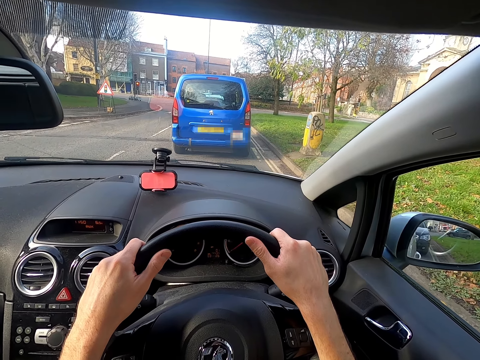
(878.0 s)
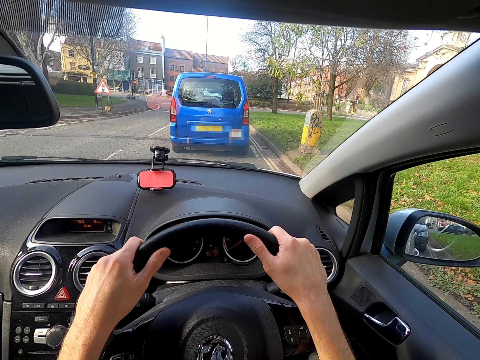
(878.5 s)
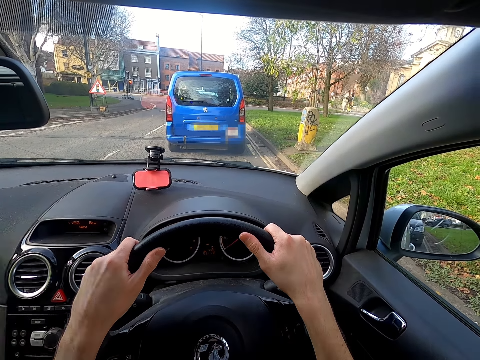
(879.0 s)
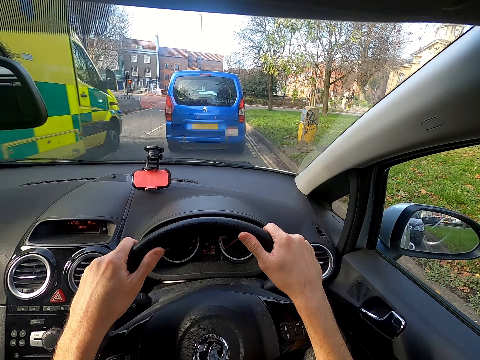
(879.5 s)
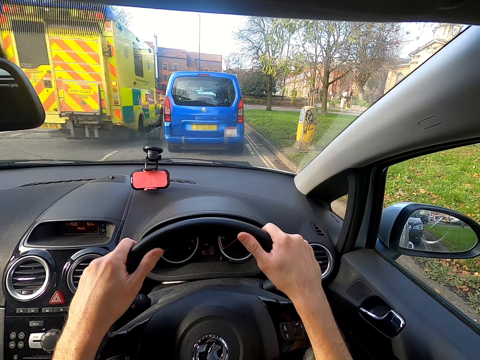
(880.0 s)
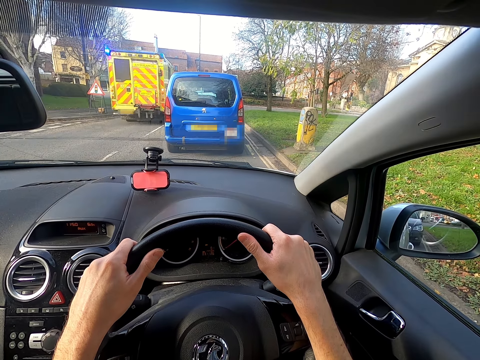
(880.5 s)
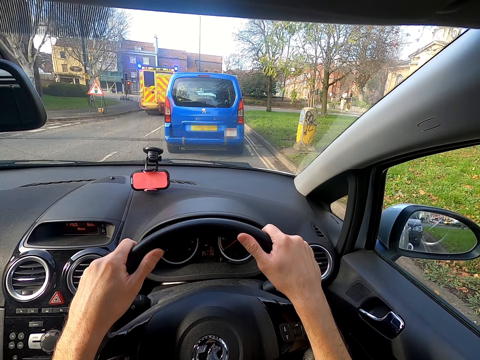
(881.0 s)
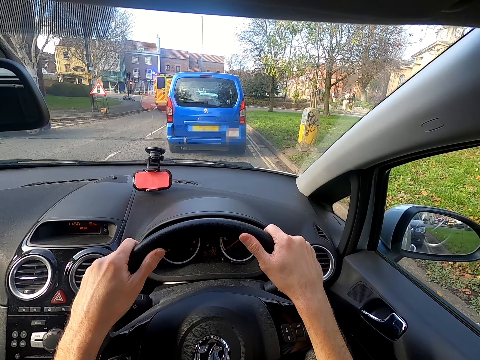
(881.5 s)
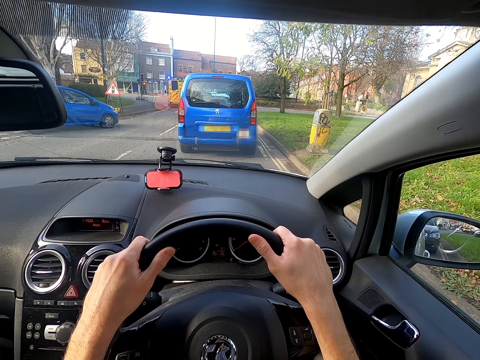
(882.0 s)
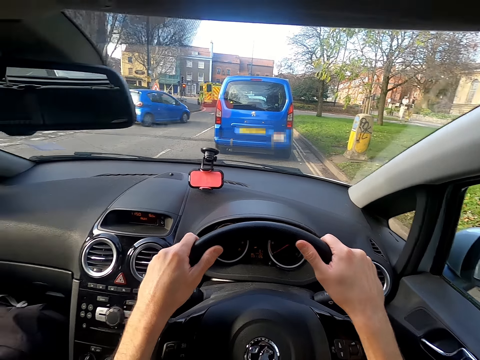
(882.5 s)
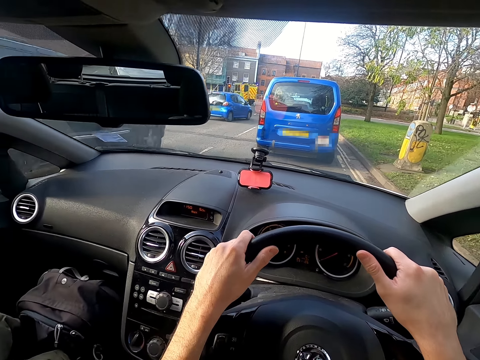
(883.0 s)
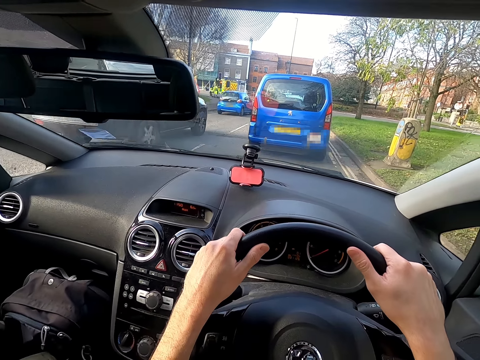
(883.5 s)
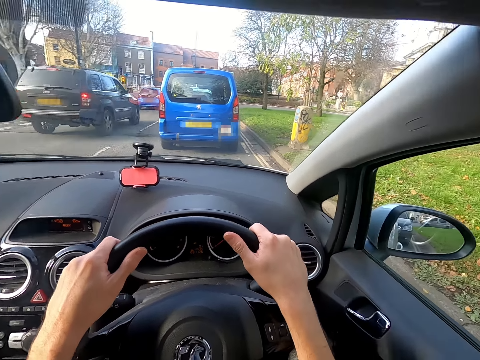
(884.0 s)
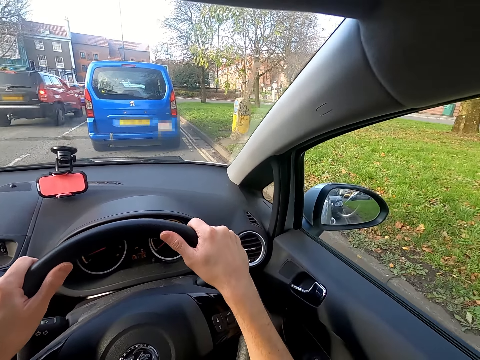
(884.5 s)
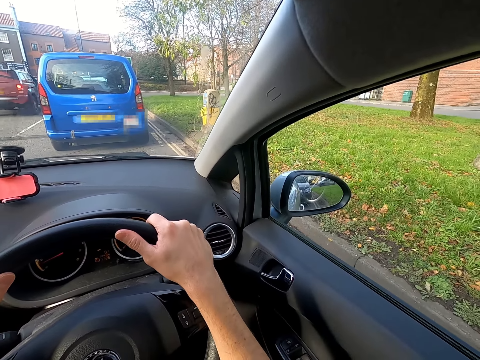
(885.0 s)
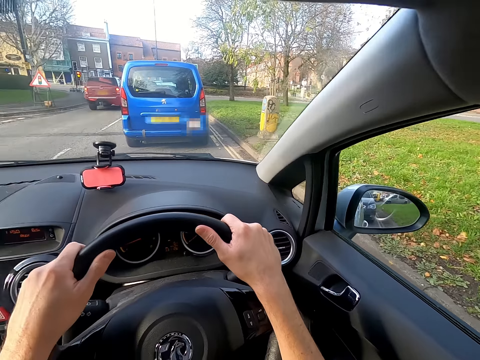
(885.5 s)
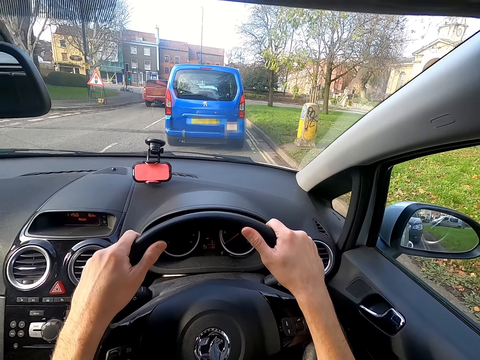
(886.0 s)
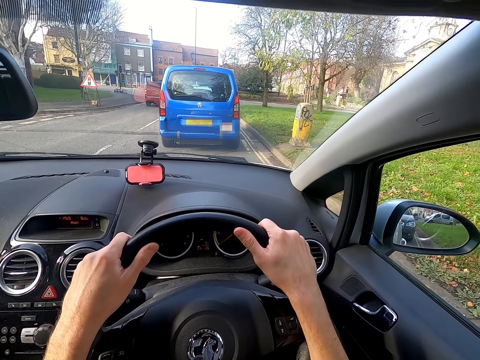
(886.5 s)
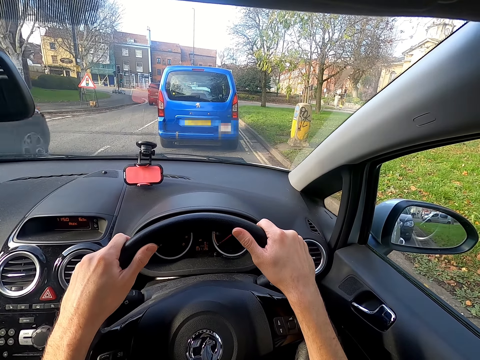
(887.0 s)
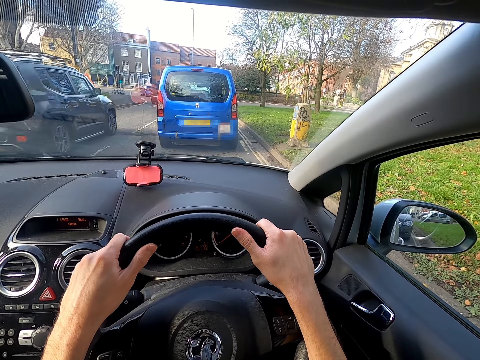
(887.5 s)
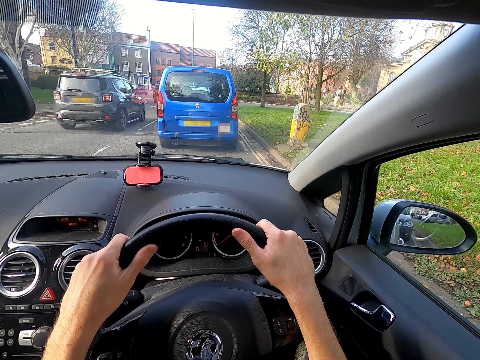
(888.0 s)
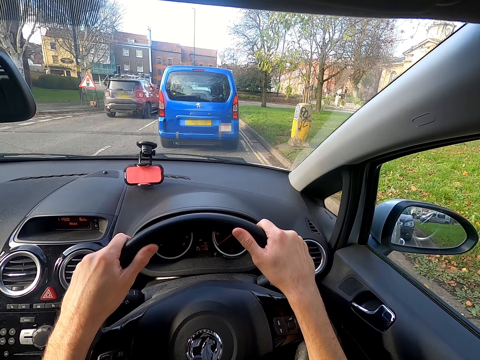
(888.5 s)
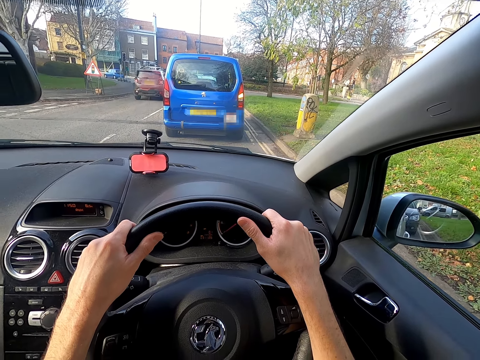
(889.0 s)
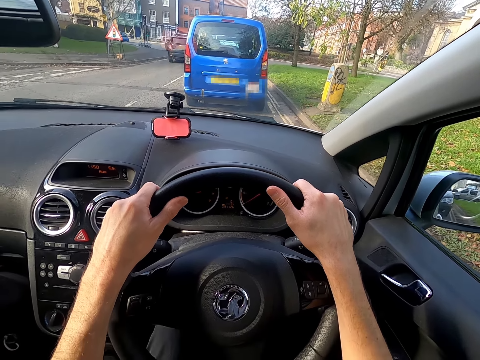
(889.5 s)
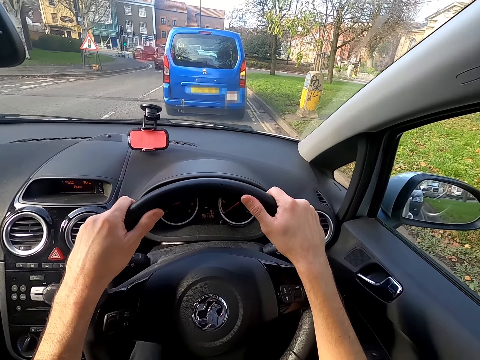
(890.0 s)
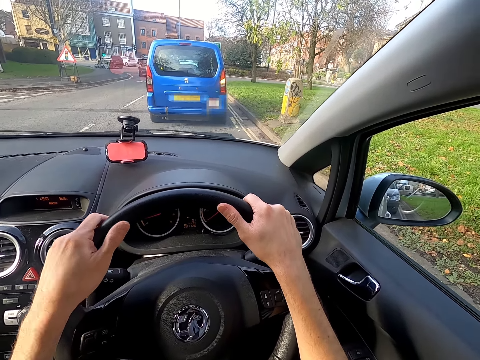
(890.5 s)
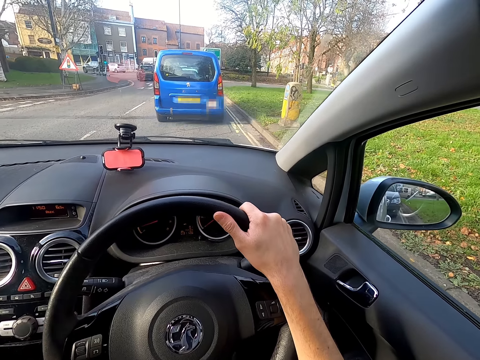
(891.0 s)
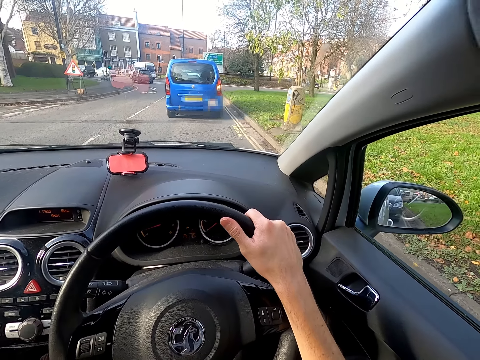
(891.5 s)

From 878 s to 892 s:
A yellow truck drives past the camera wearer. A black car drives past them. Another black car drives past them.

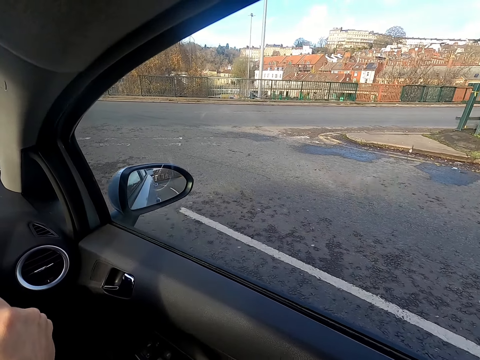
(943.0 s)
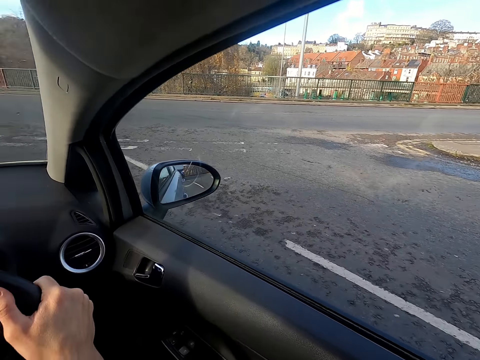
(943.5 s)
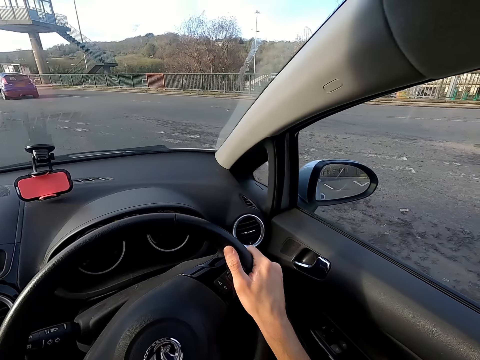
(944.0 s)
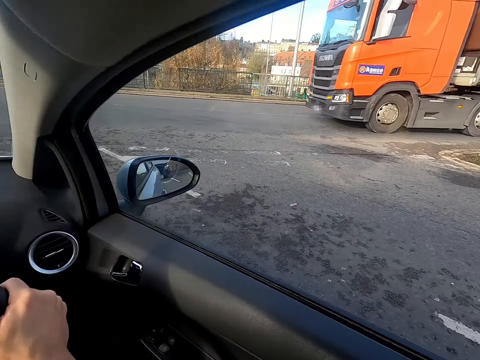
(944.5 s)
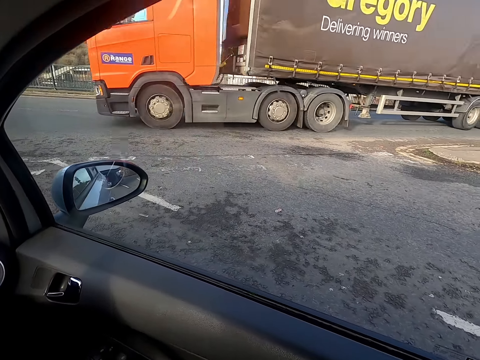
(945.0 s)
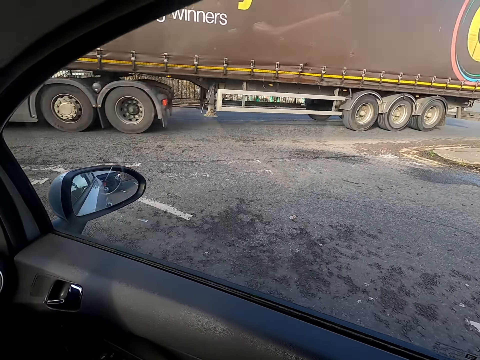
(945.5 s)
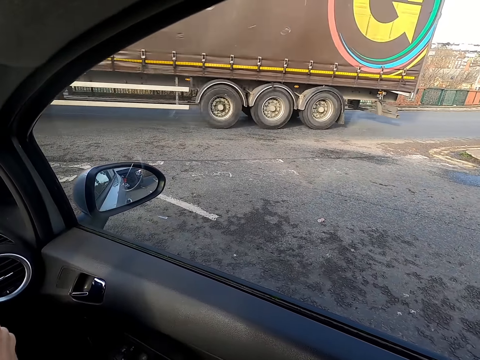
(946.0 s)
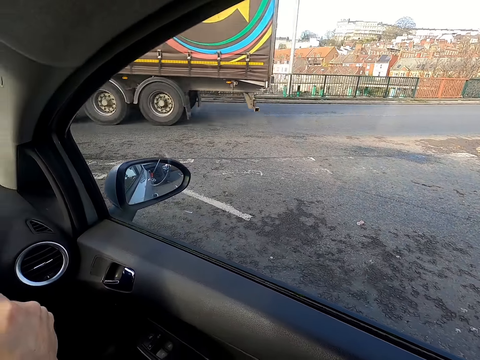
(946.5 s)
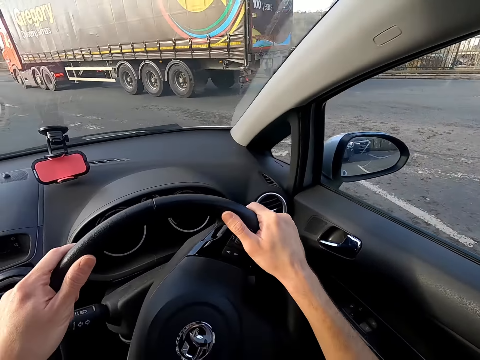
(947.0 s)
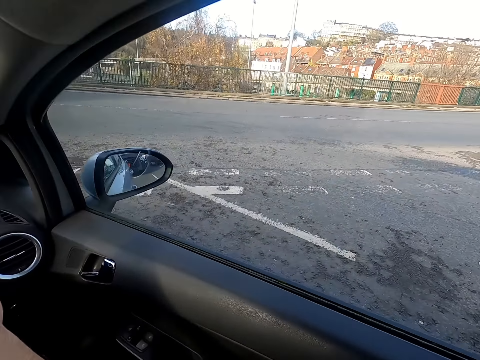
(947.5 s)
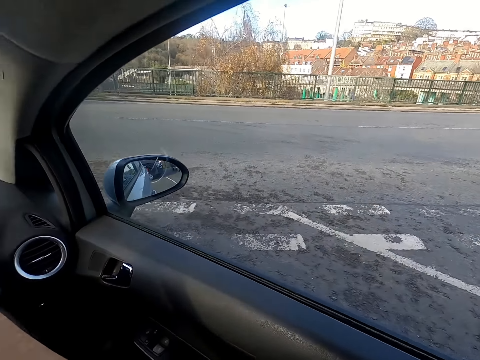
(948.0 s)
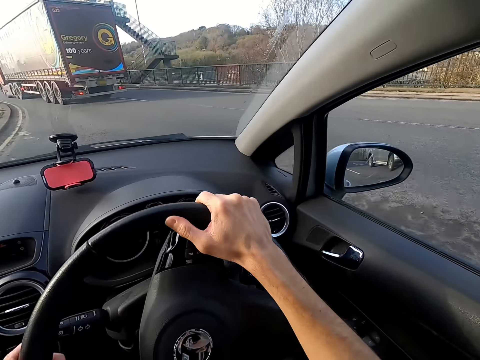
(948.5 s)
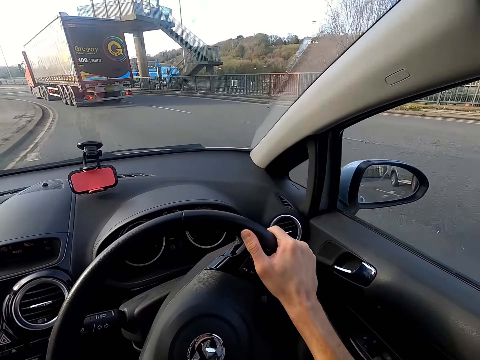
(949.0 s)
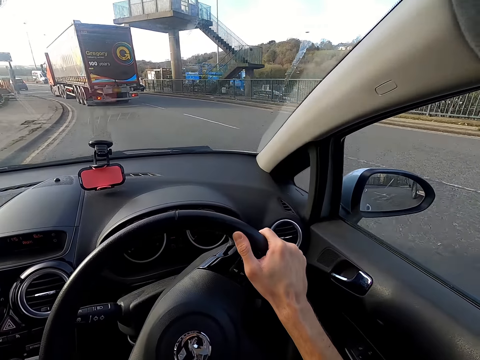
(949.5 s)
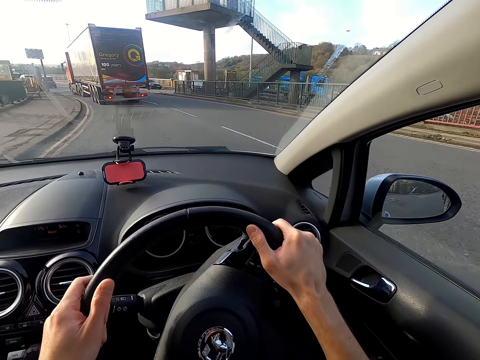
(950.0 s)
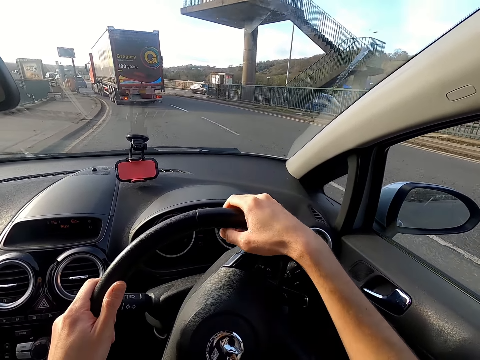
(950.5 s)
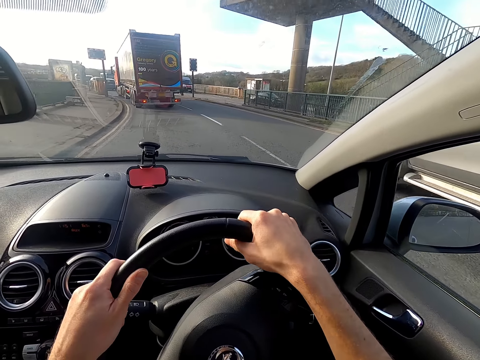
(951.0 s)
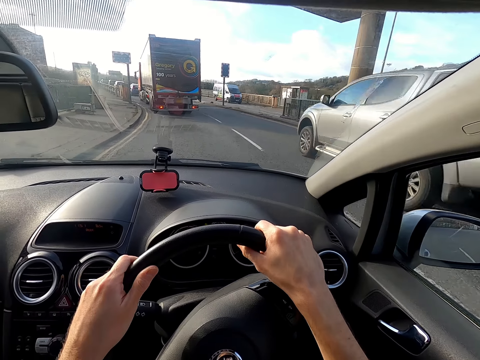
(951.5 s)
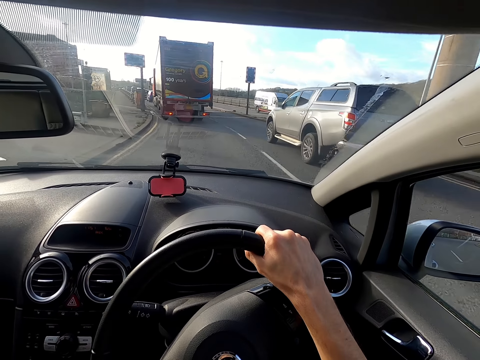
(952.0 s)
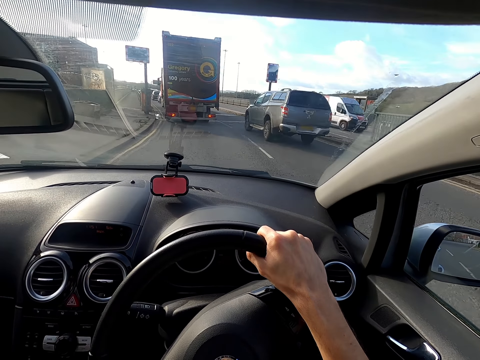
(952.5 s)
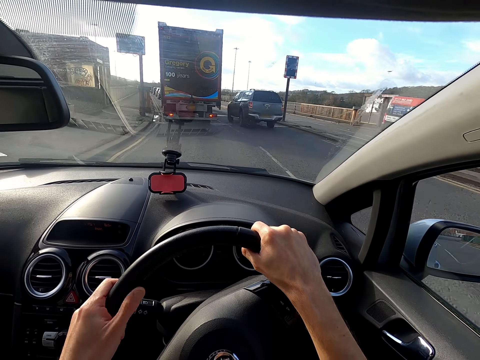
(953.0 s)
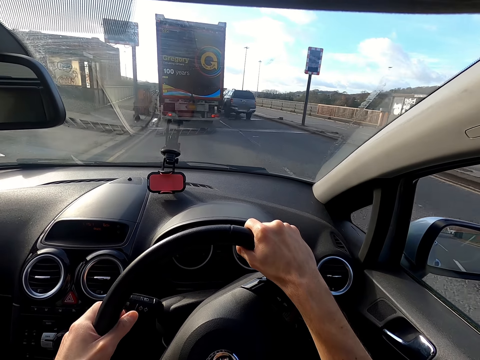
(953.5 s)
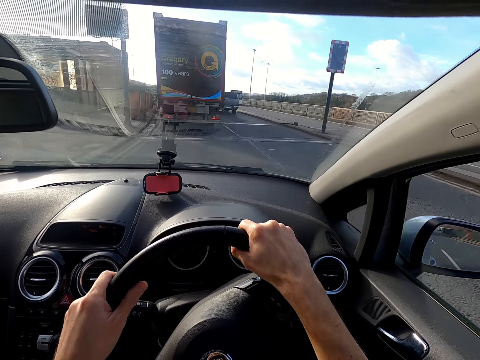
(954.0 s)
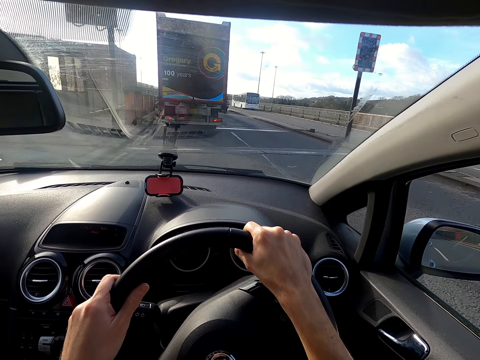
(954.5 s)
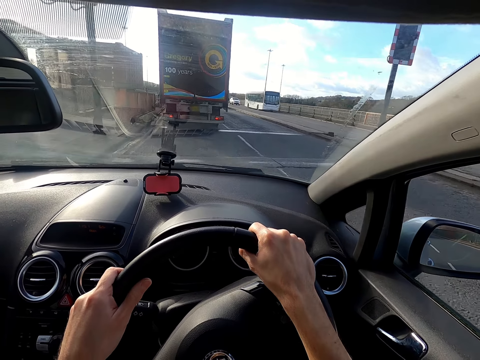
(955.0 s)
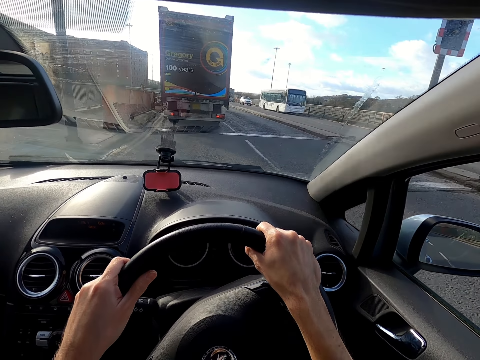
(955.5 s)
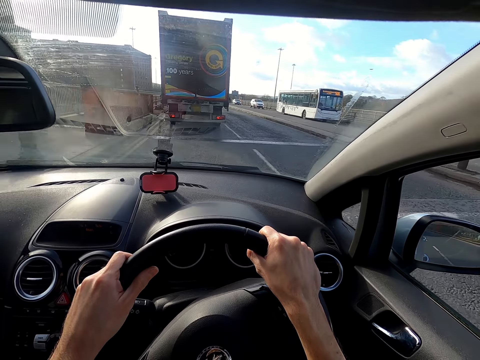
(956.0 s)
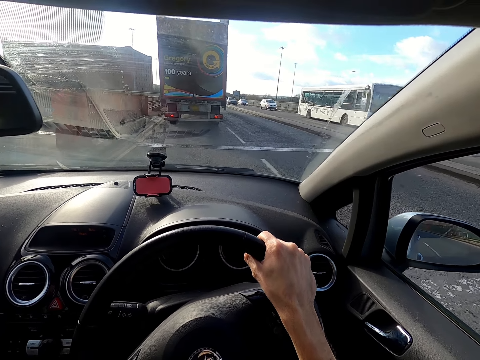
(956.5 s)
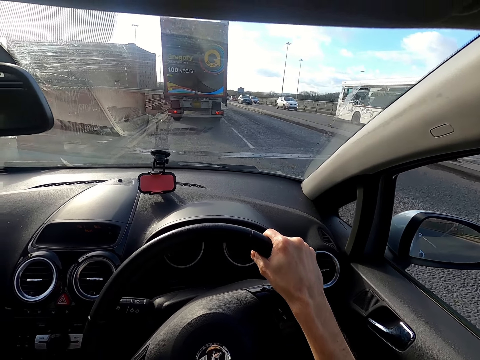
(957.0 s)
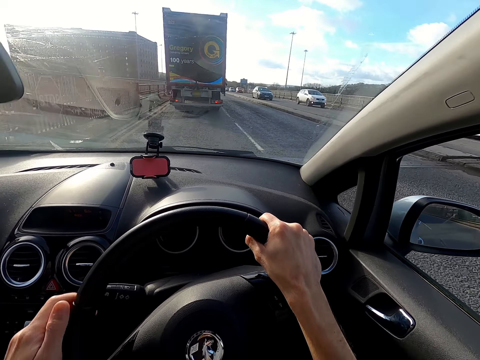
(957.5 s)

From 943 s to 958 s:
The camera wearer stops driving. An orange truck drives past the camera wearer. A grey car drives past them. The camera wearer drives the car.
